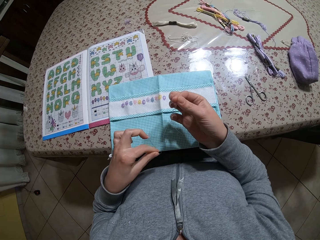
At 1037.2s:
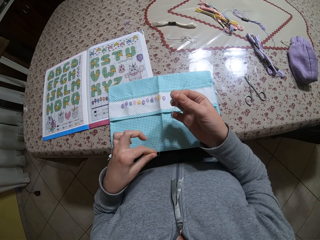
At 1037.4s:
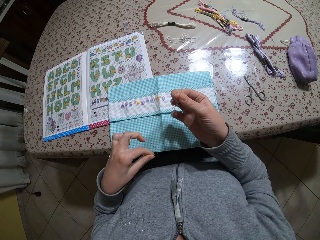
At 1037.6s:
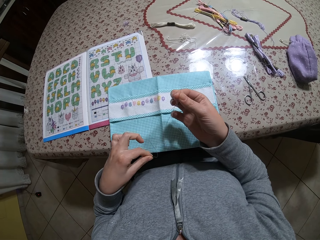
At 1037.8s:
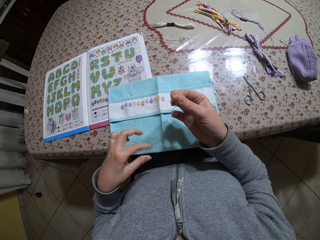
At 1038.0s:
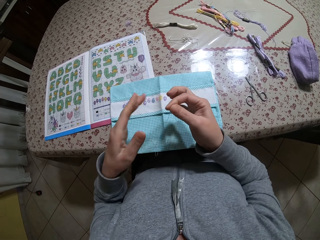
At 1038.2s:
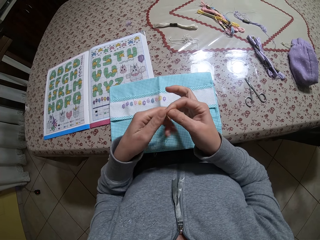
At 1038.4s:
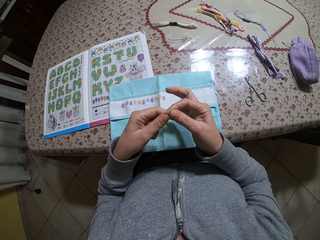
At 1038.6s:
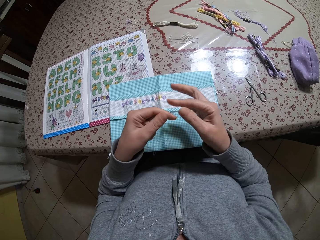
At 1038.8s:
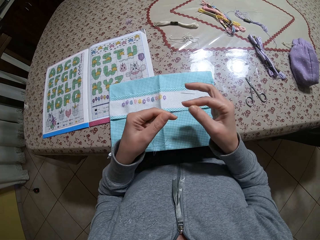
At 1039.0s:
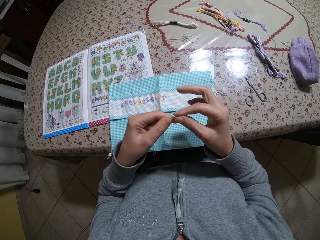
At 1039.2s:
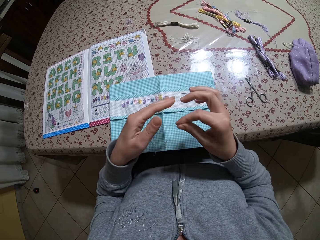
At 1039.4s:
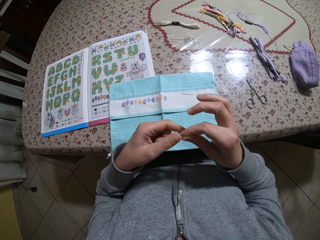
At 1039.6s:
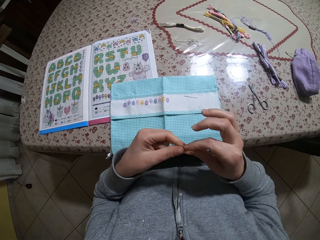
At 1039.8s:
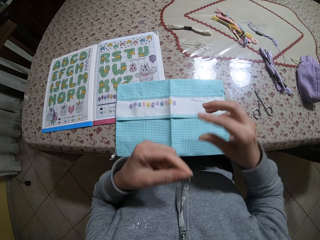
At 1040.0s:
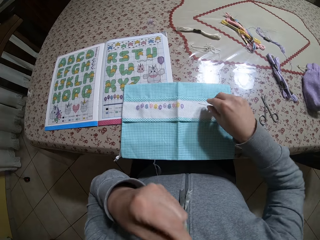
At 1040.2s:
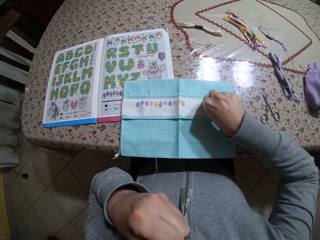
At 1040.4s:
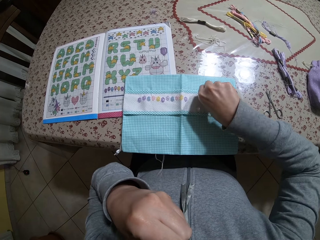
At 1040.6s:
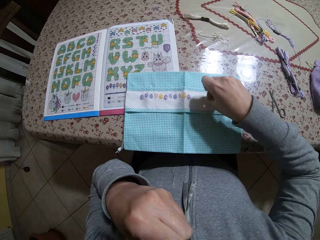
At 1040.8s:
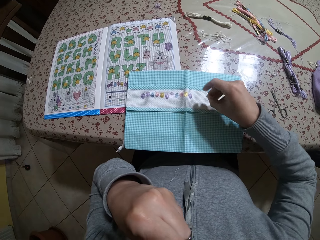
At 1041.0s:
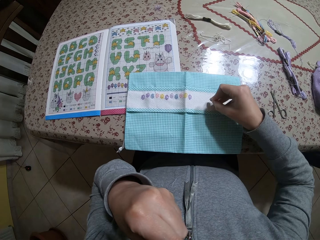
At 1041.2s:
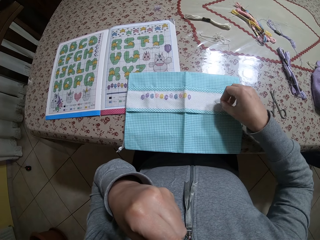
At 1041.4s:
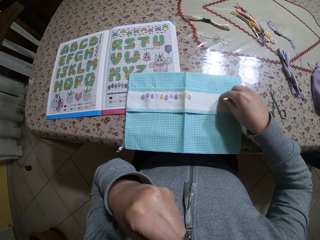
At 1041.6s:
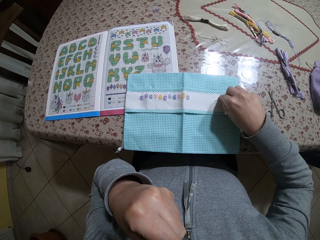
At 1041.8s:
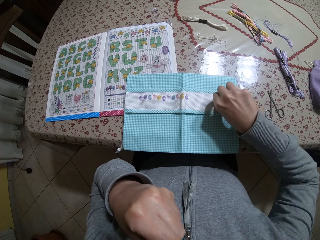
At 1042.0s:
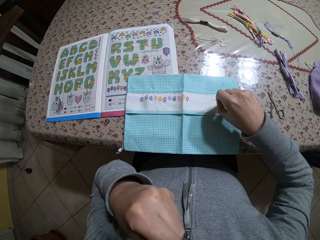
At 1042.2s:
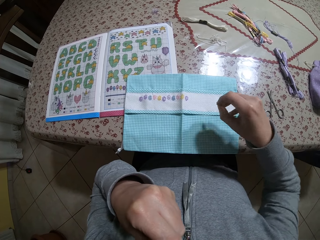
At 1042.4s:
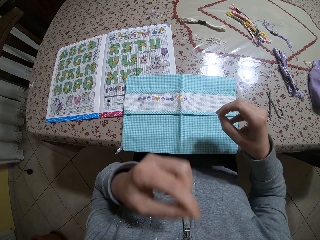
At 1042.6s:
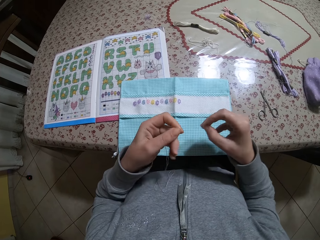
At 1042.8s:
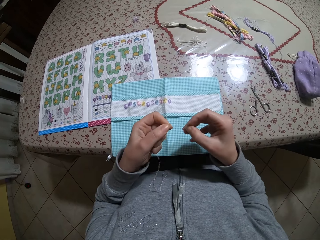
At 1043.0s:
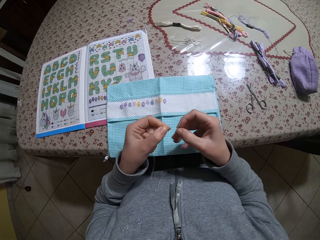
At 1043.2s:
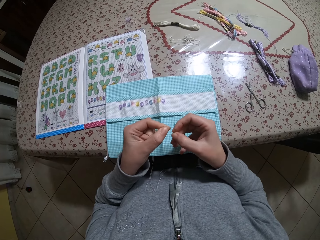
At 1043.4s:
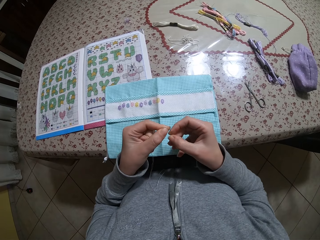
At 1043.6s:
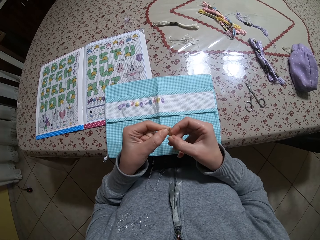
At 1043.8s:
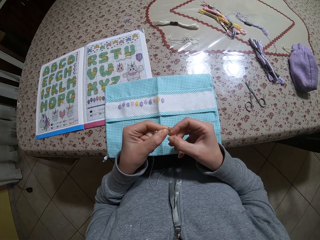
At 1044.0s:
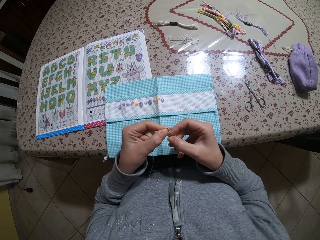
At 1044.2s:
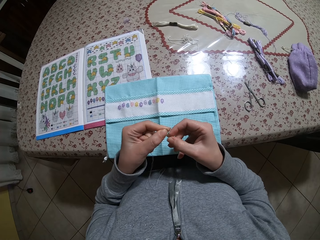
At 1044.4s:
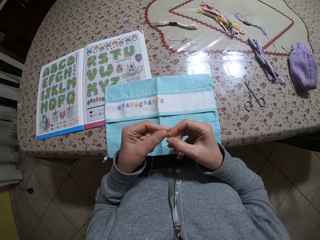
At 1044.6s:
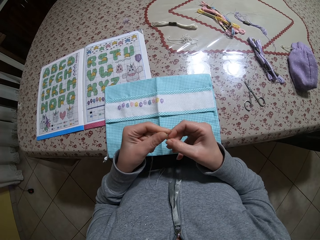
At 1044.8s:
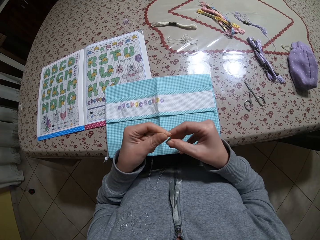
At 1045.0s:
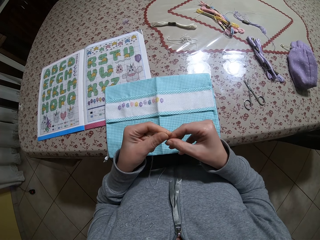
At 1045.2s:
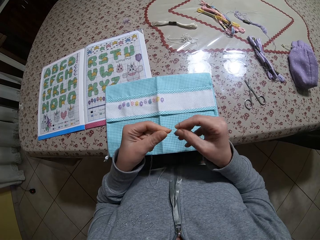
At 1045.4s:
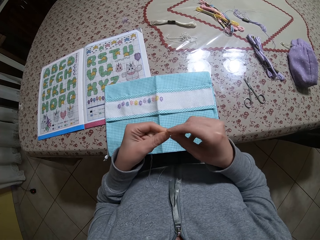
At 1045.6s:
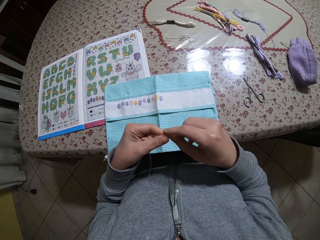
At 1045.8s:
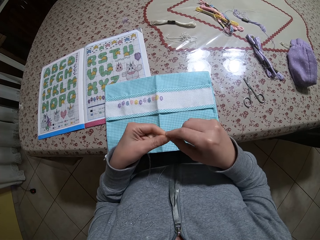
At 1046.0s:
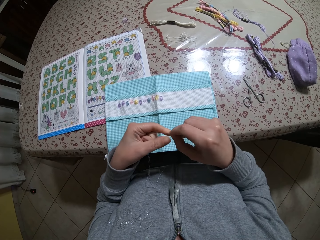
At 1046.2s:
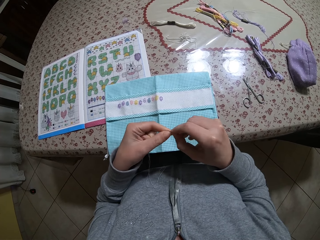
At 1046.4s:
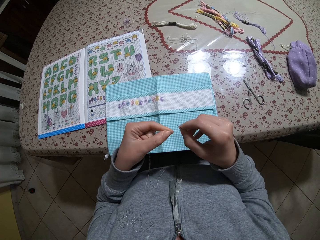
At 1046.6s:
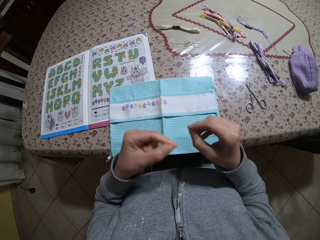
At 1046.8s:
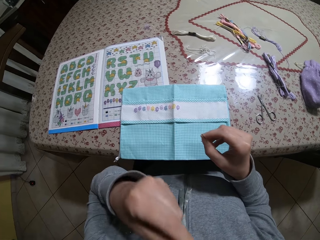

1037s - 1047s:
The camera wearer picks up a needle from the fabric with his right hand. He inserts the thread into the needle.

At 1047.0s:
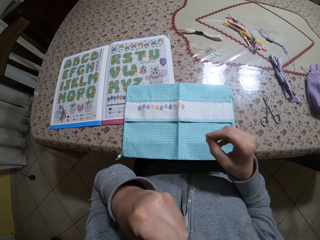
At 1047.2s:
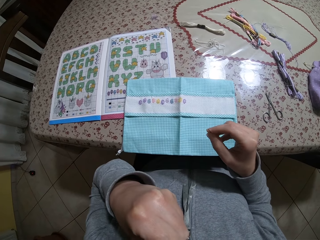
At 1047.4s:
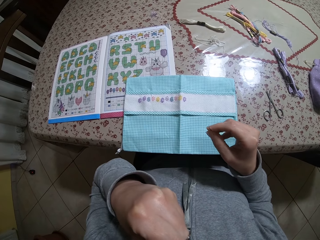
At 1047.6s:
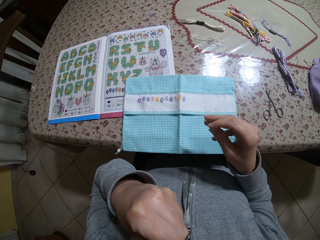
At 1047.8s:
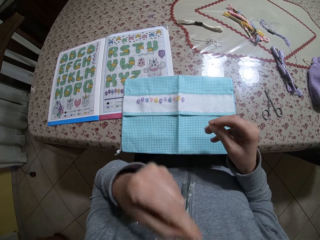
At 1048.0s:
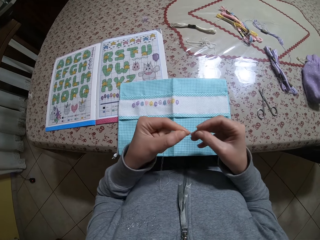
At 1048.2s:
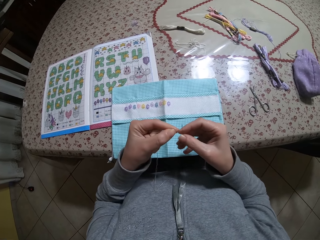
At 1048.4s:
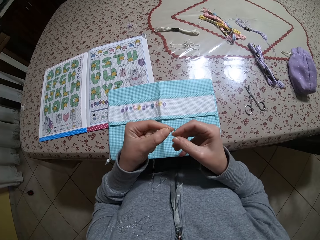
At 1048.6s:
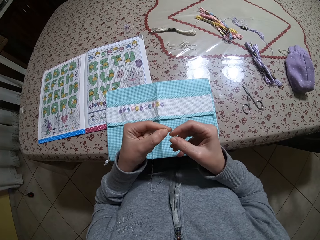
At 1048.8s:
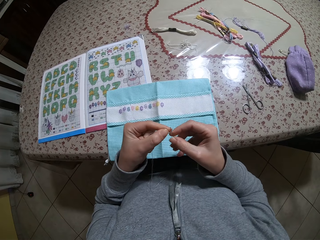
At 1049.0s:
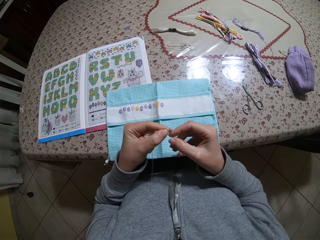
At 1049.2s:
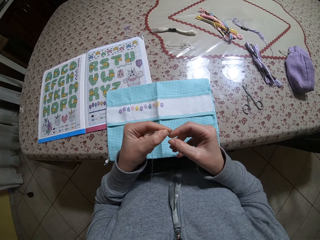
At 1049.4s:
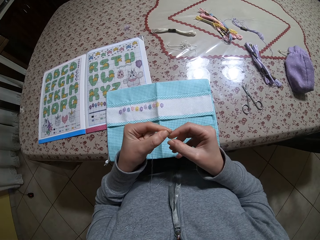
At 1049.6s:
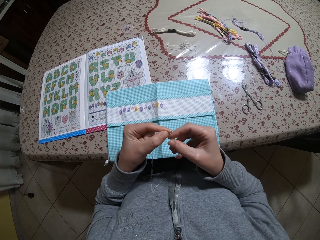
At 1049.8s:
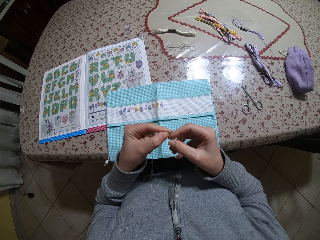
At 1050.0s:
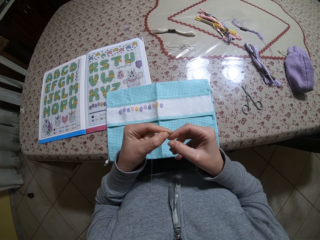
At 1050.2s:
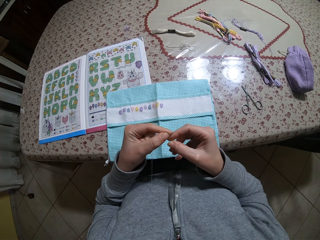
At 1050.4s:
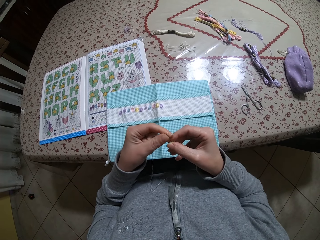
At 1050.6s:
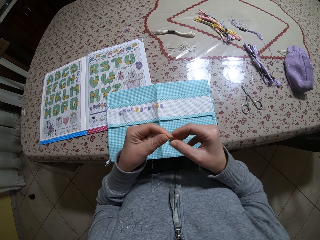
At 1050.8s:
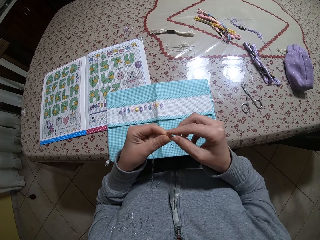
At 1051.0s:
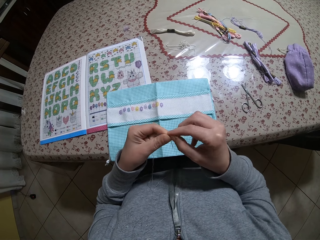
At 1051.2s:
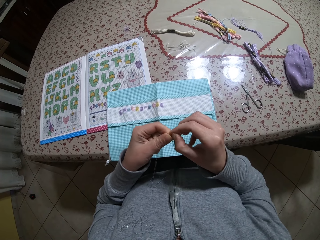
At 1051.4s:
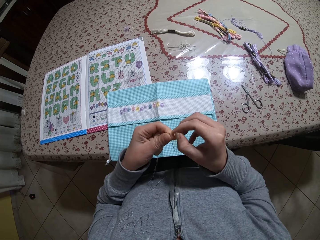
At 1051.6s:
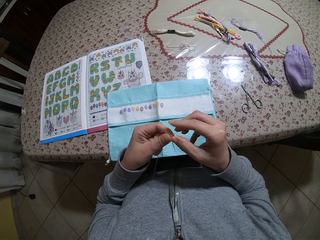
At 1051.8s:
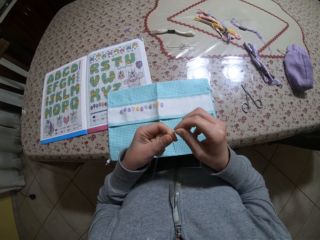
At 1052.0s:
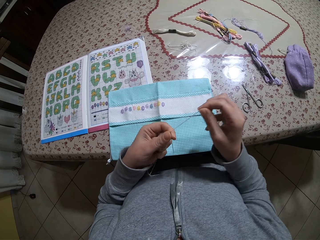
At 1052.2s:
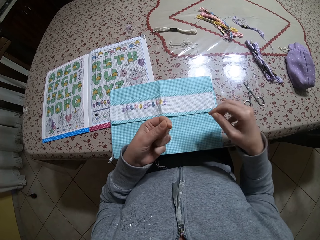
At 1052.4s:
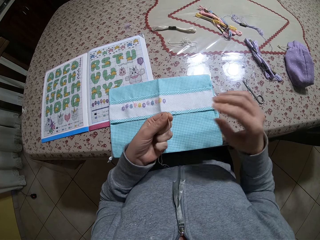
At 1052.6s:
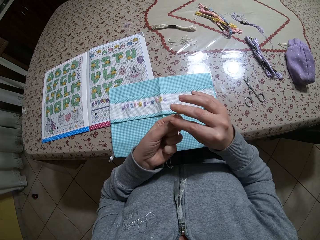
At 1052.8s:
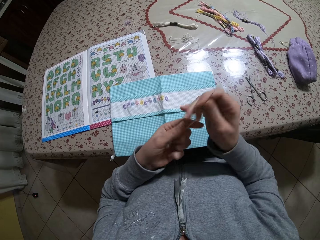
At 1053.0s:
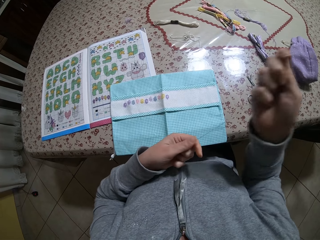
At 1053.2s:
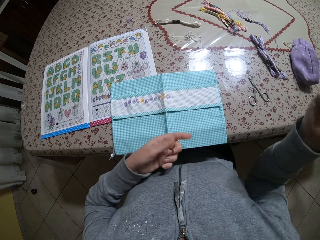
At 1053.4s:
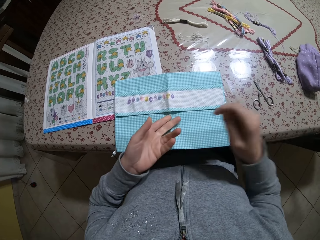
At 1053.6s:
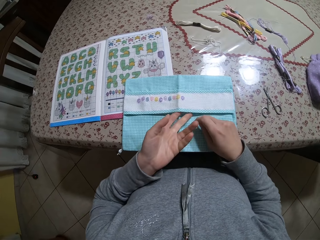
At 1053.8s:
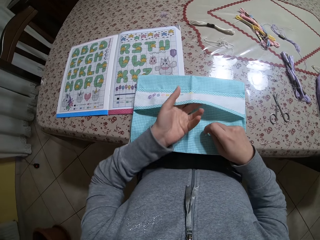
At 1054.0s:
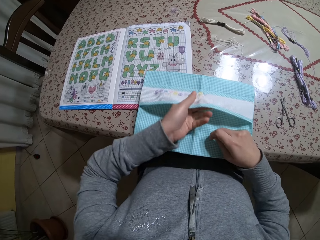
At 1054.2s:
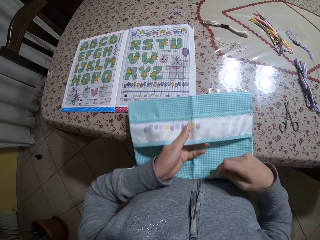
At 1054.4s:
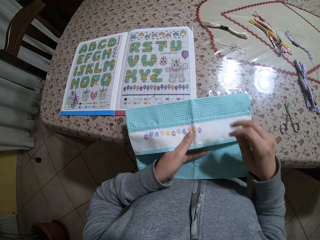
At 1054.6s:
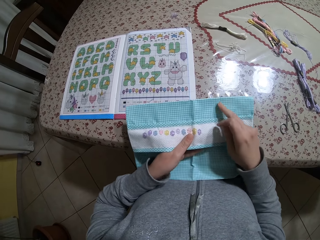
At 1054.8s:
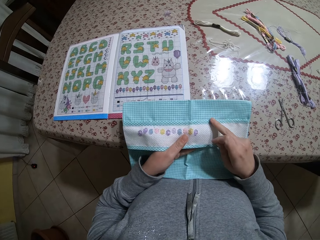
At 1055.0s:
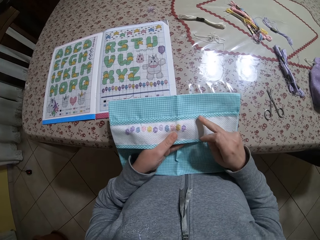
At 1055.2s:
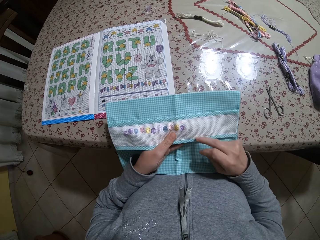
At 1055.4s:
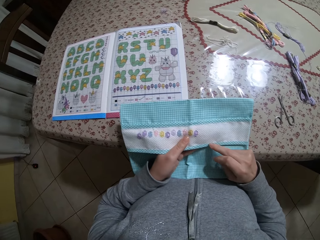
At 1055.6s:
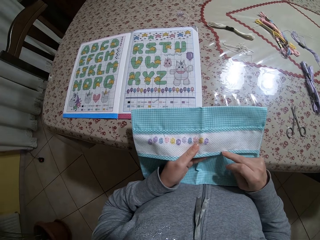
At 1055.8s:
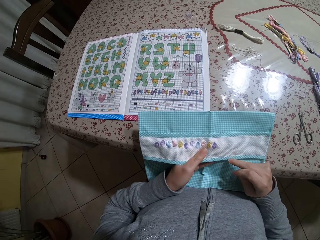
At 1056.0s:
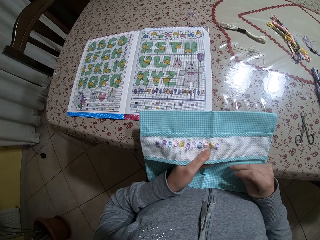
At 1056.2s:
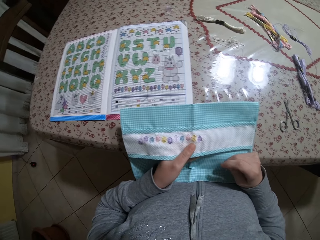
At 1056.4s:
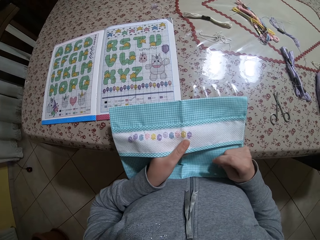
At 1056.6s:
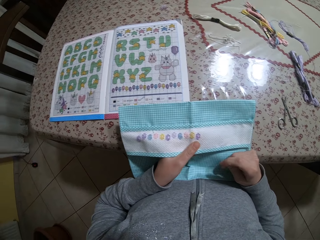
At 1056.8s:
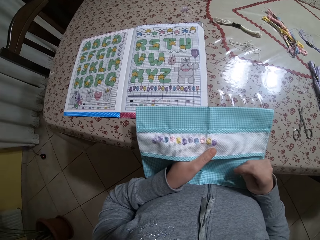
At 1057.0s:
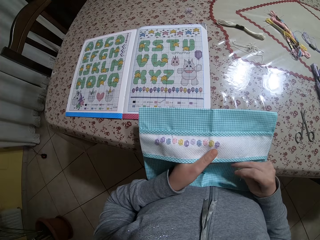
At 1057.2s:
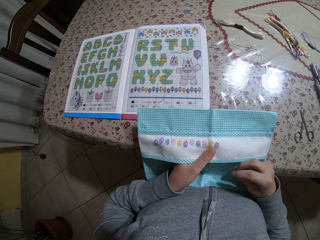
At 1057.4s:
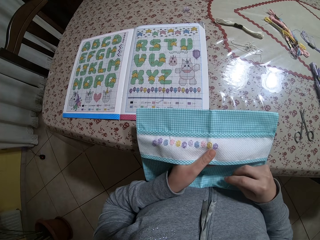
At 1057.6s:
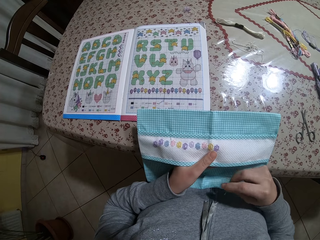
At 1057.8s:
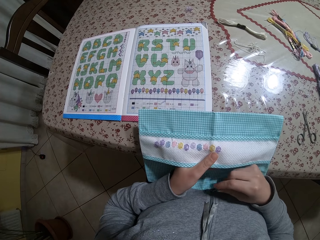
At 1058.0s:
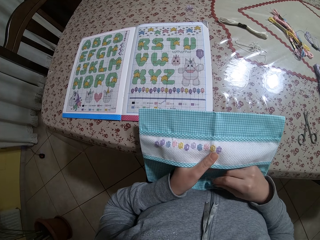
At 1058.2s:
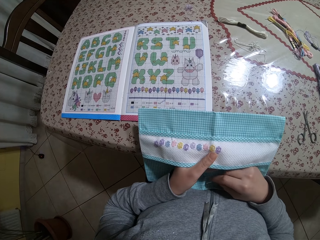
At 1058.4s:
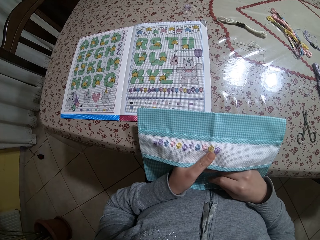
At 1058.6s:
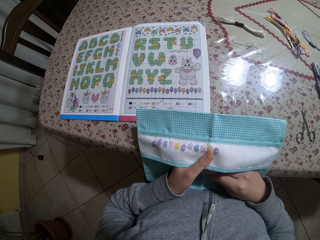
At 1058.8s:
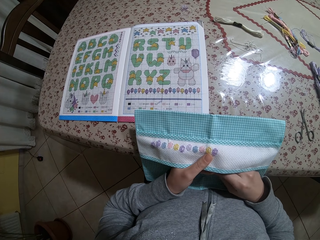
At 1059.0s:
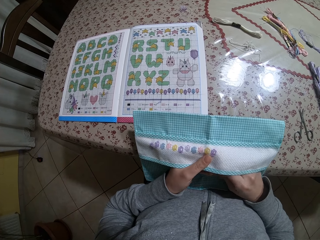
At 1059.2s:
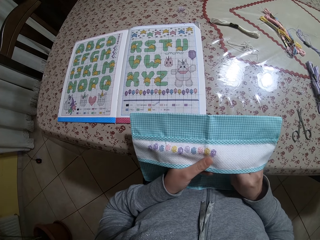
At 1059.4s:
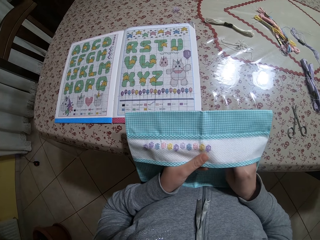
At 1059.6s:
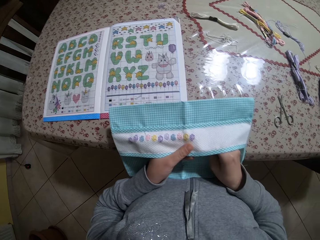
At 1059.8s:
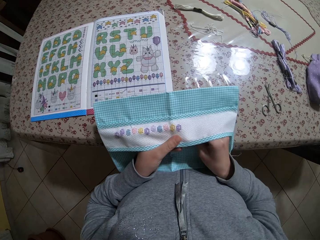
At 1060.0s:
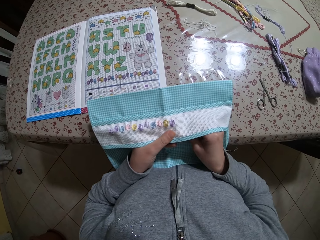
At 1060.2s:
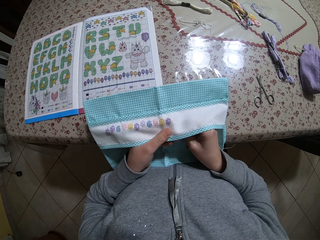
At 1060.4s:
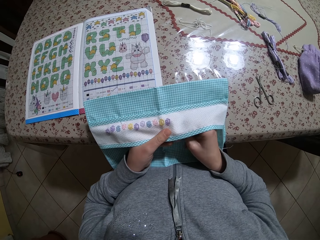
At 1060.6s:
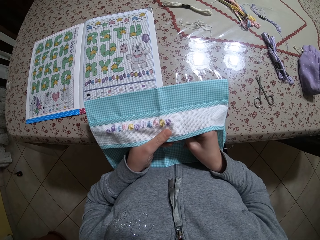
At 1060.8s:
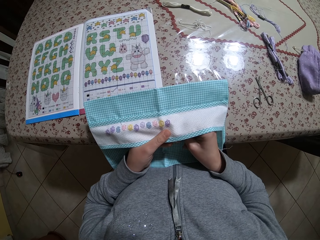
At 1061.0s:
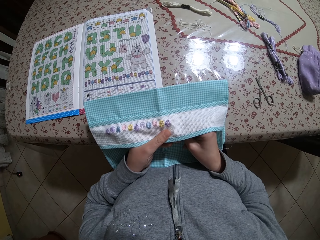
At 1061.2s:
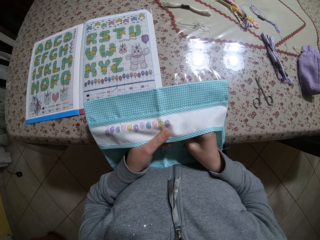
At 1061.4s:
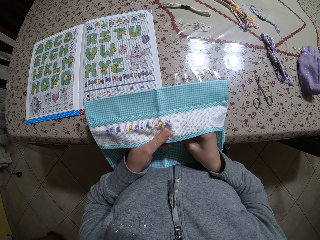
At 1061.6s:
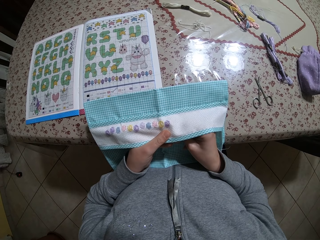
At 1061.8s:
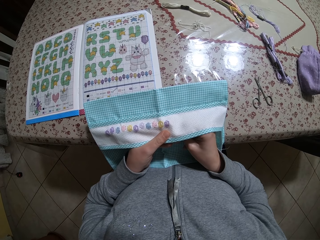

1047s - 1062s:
The camera wearer puts the thread into the mouth. He inserts the thread into the needle with both hands. He pulls the thread with his right hand. He holds the fabric with his left hand. He touches the fabric with his right hand.
